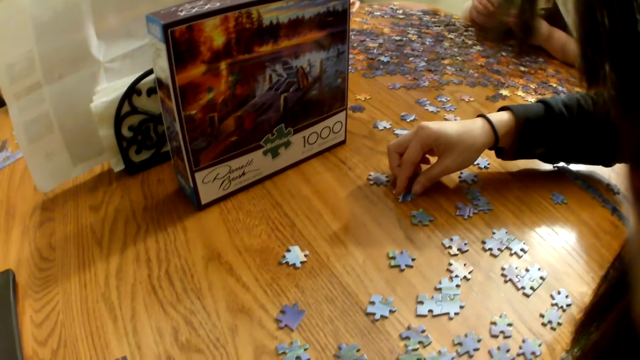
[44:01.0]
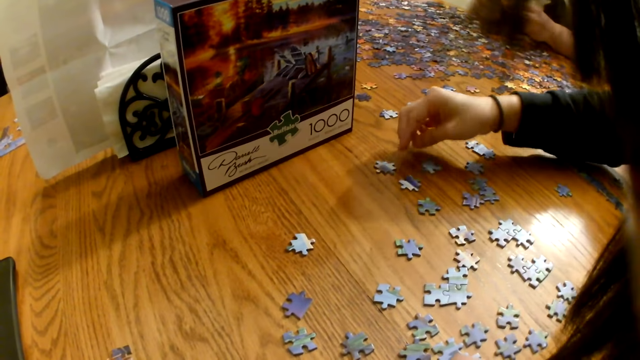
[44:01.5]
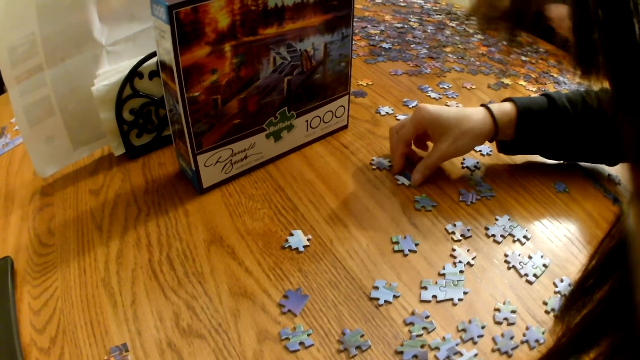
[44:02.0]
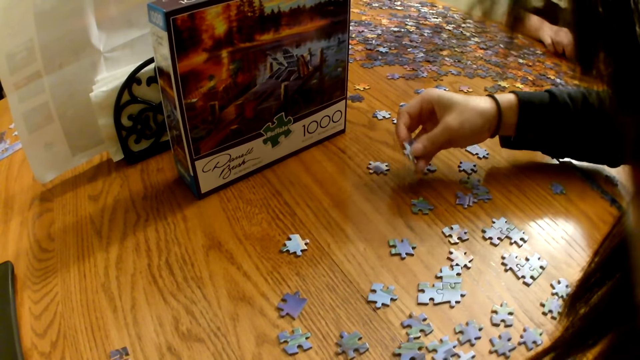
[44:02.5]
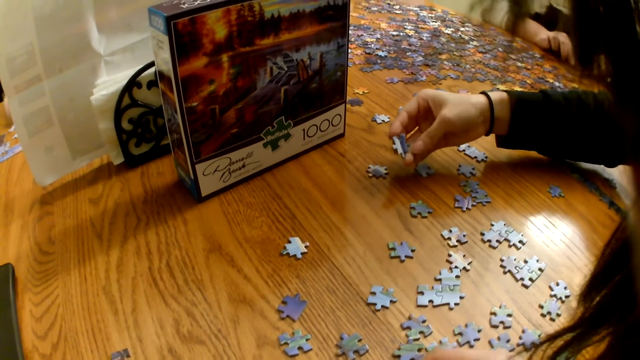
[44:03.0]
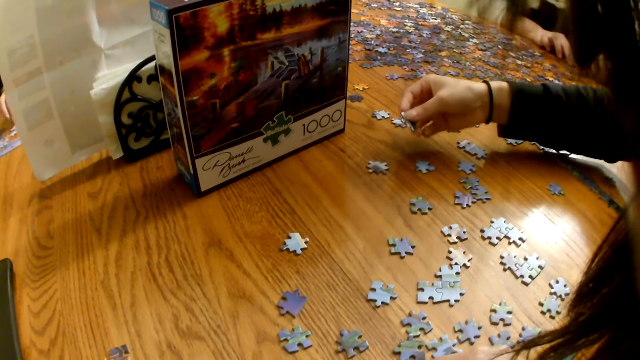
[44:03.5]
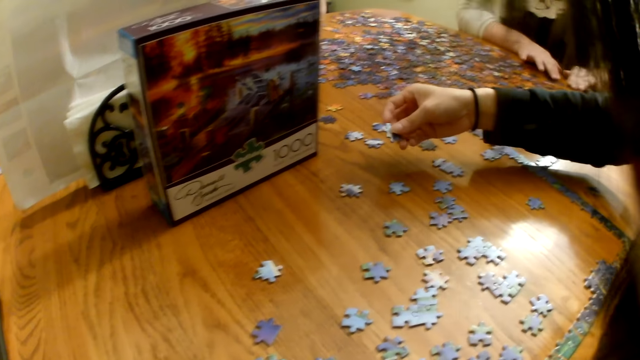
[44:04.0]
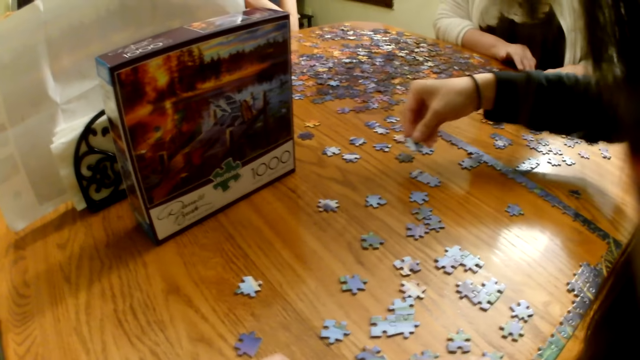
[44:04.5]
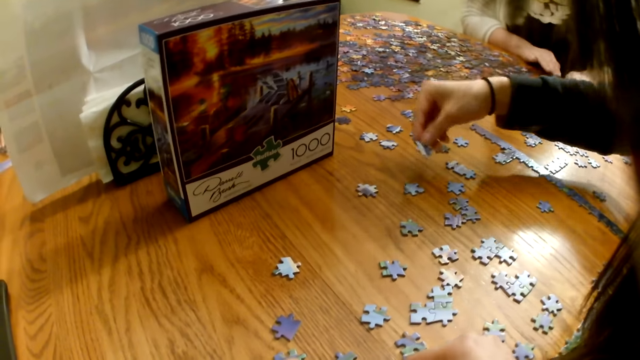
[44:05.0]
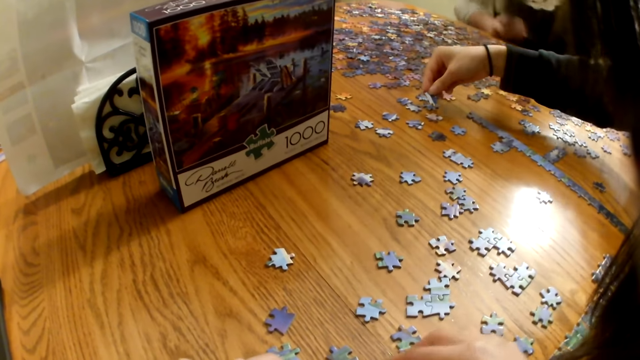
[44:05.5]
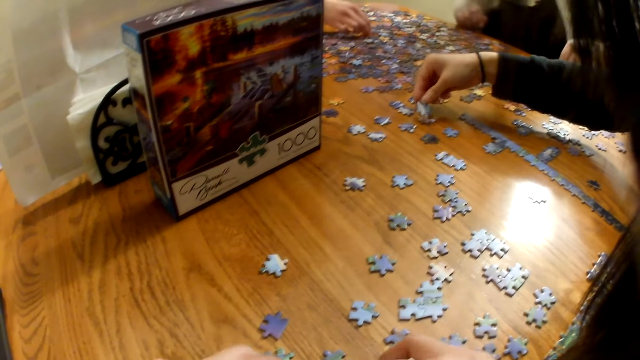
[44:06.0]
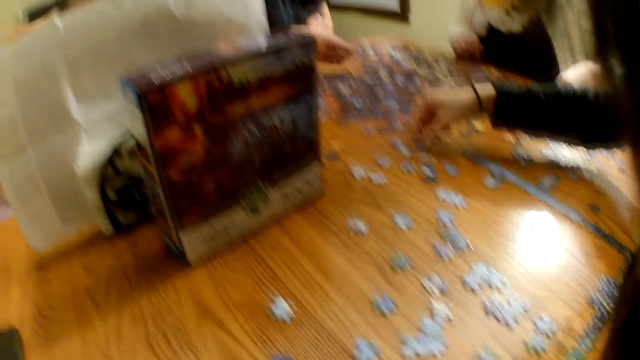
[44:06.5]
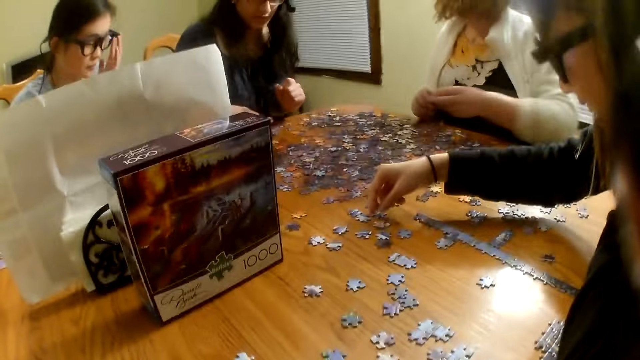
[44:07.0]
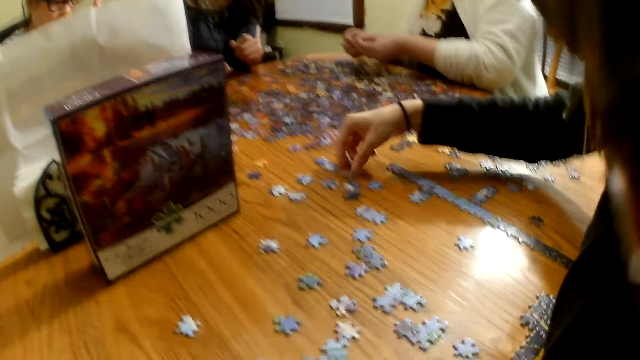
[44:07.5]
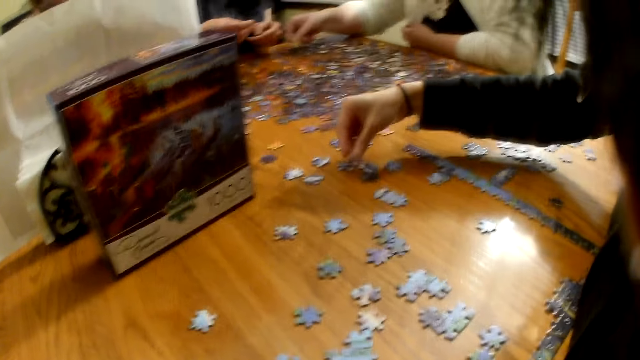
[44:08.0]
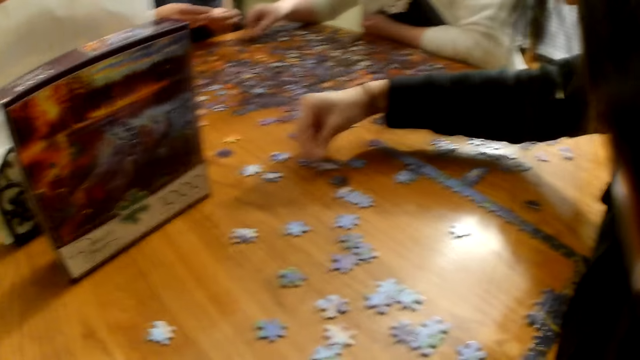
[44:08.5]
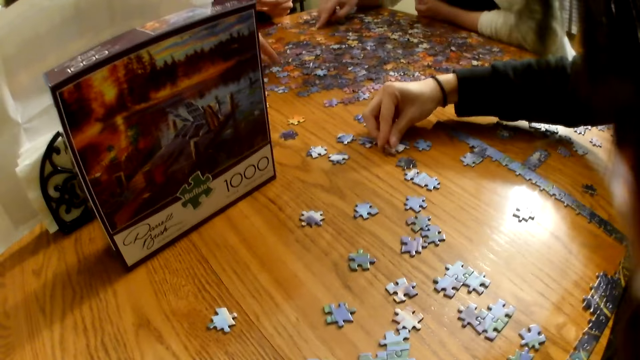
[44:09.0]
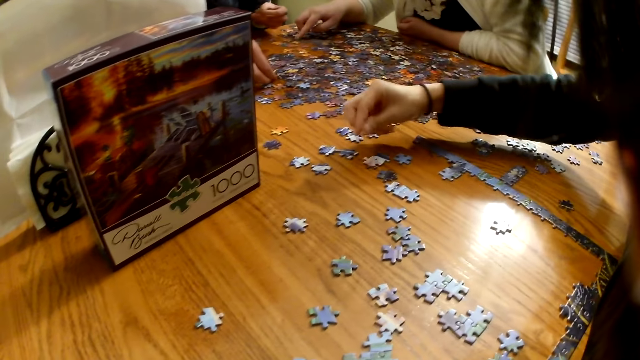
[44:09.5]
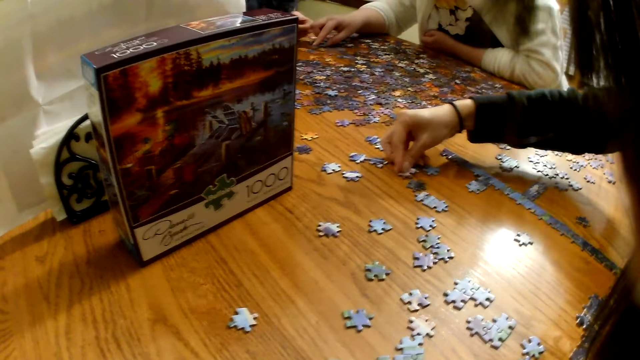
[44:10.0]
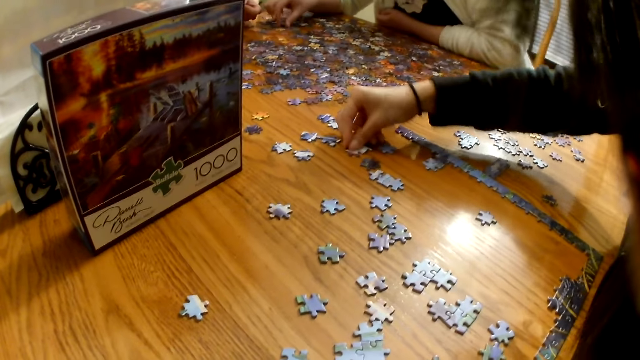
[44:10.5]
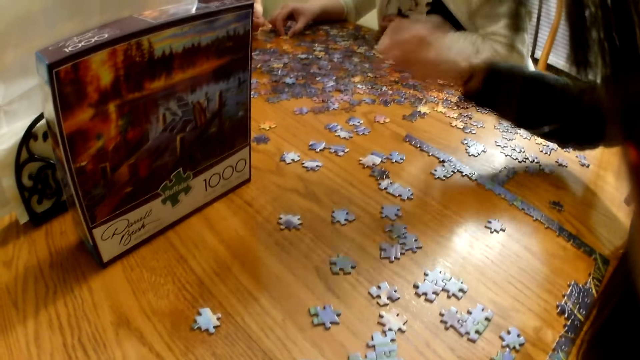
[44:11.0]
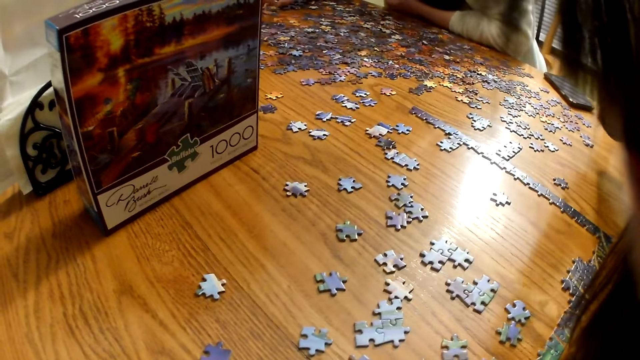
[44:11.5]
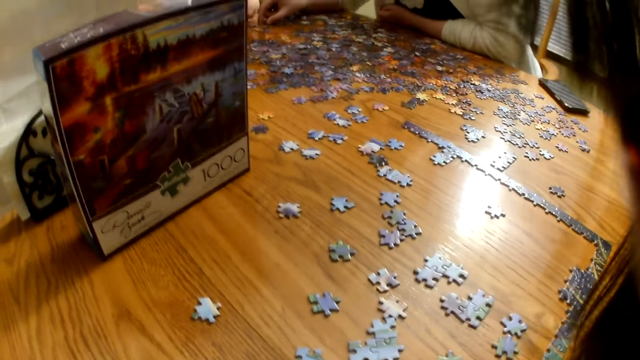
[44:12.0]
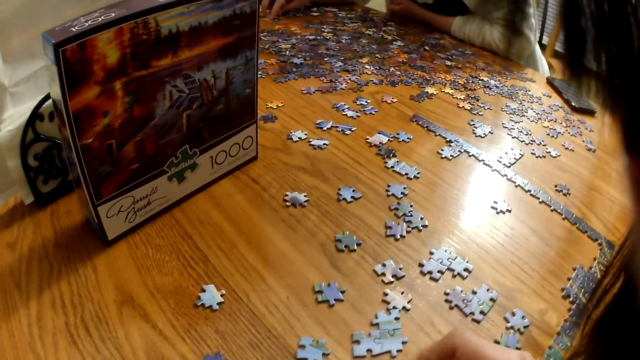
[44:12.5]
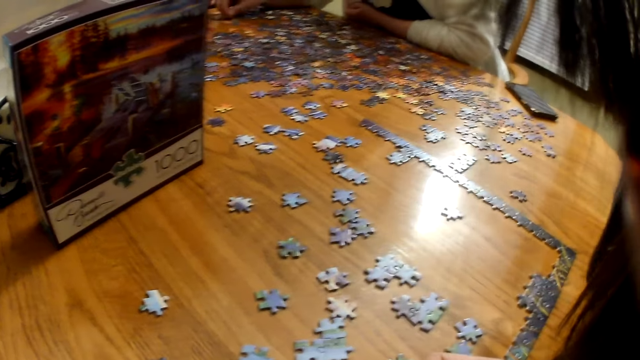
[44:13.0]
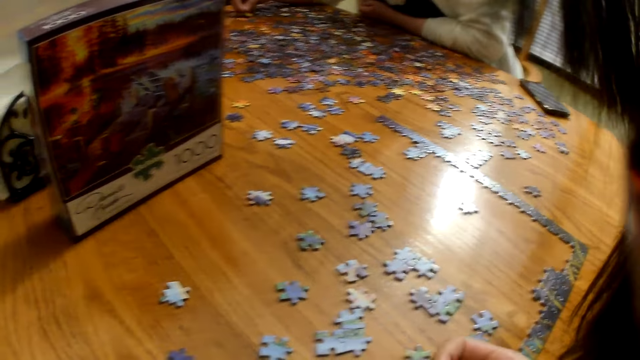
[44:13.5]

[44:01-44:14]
A woman looks at the piece. The woman places the piece on the table. Another woman moves the piece on the table. The first woman removes the hand from the table.

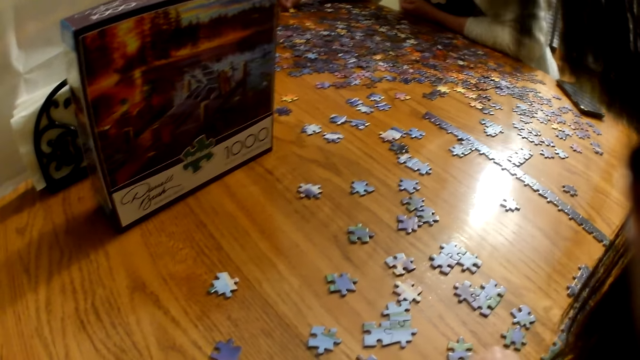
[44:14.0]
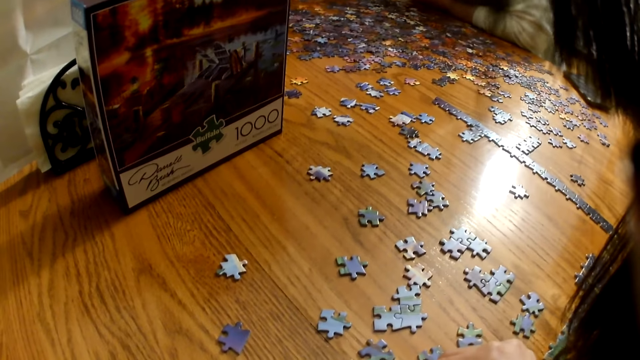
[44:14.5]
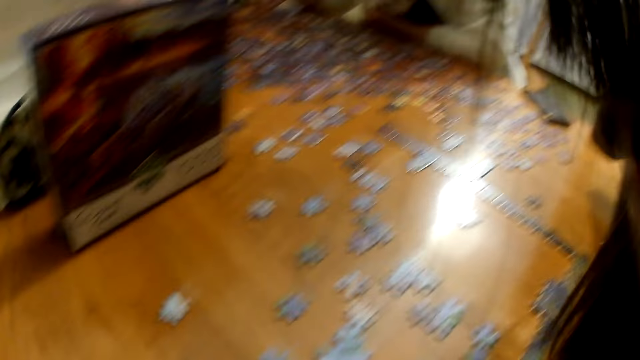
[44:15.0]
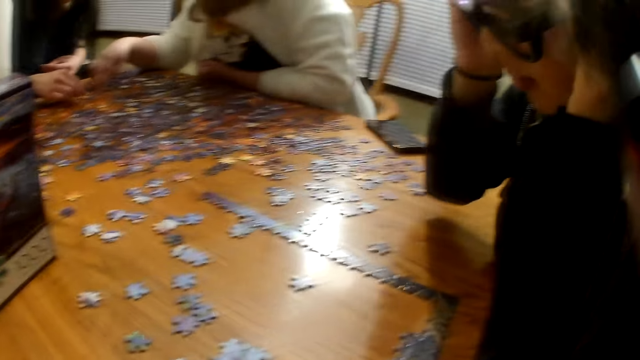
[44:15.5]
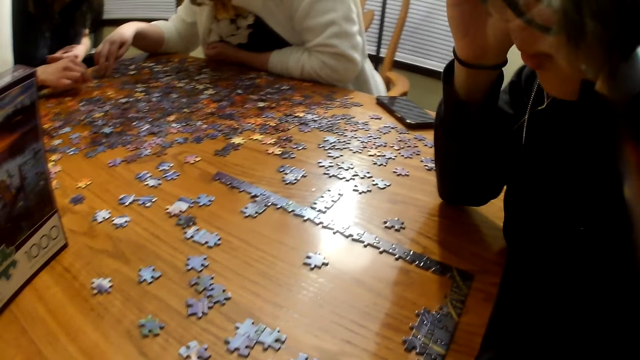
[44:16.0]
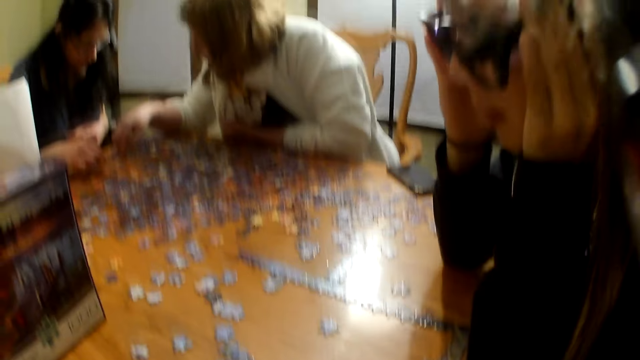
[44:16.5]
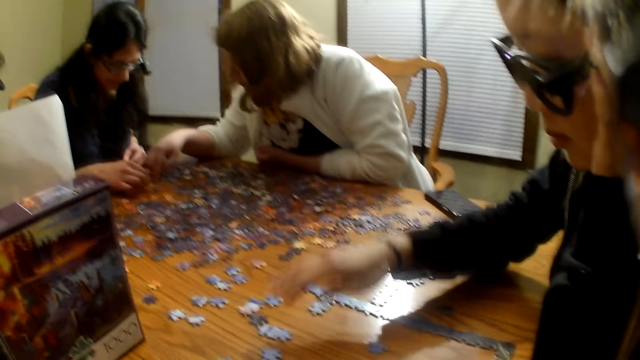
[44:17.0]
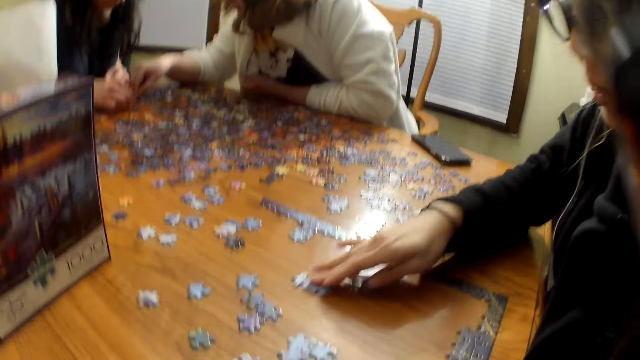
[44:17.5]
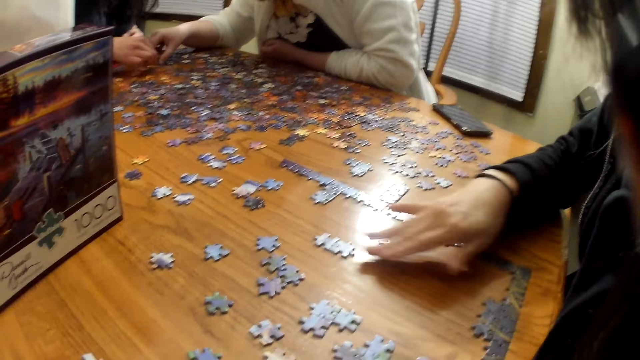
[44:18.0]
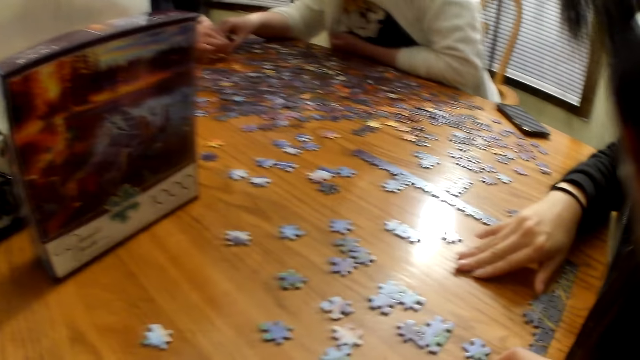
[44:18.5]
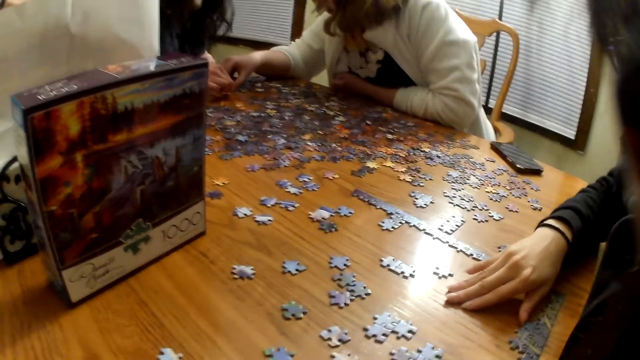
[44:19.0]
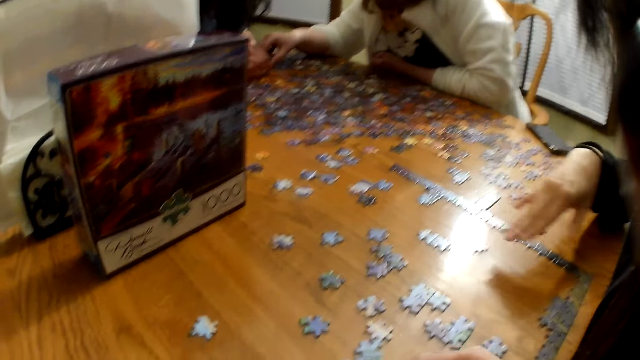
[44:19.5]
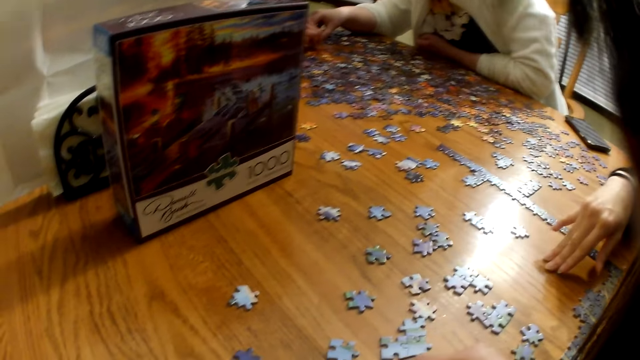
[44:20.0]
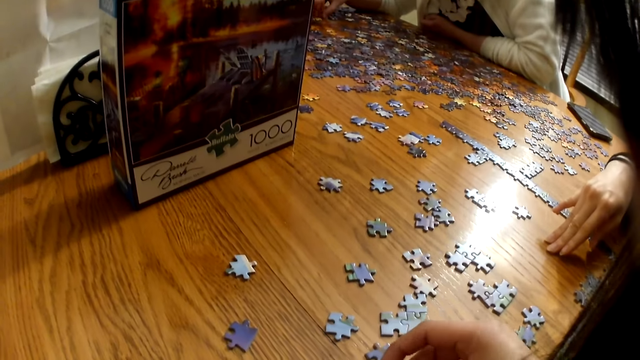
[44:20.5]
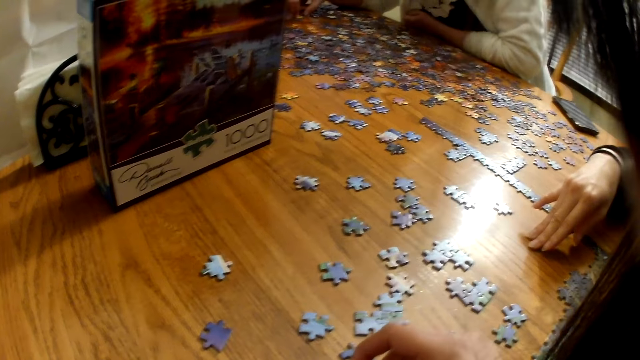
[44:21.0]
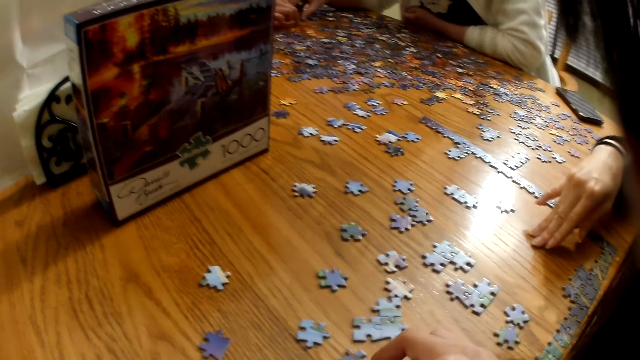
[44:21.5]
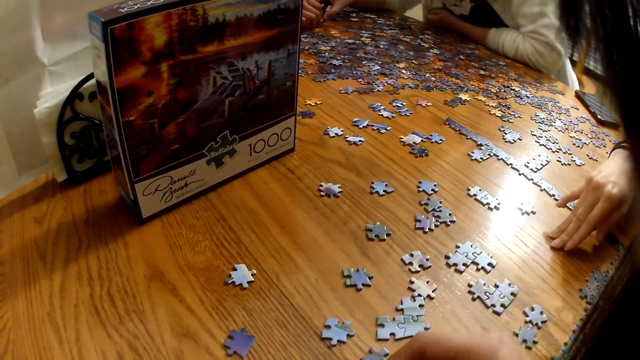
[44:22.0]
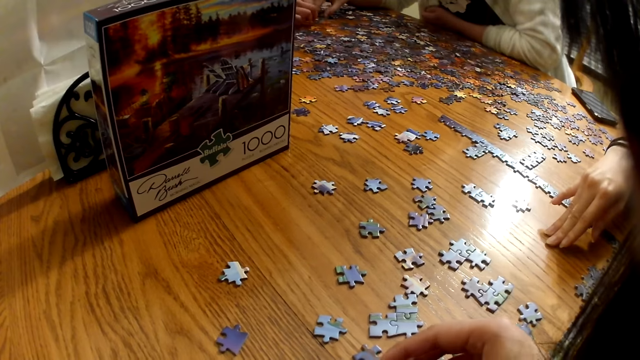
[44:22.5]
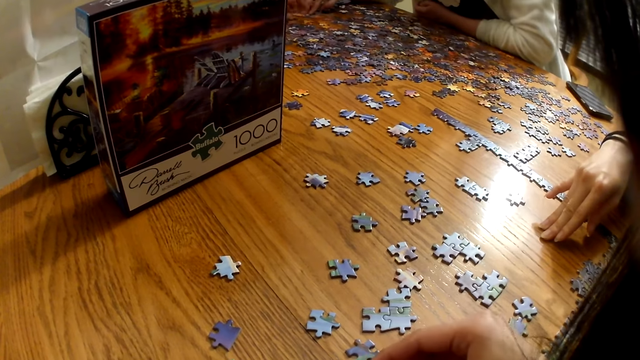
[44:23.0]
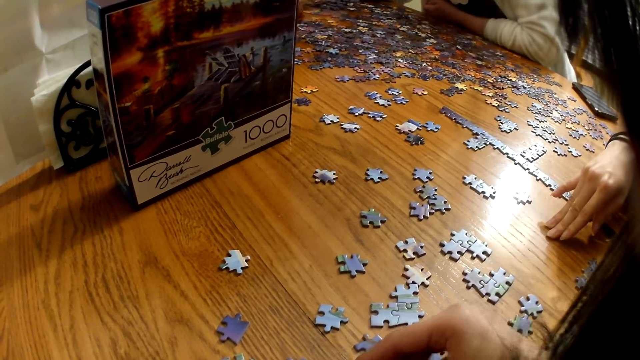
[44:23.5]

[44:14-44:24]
The camera wearer looks around the table. A woman moves the piece on the table. The camera wearer moves the piece on the table.
